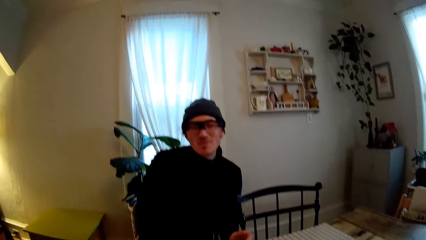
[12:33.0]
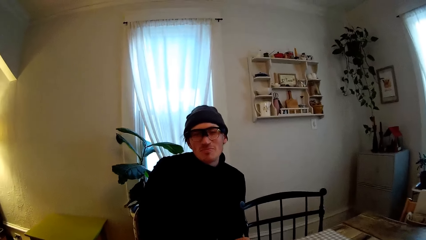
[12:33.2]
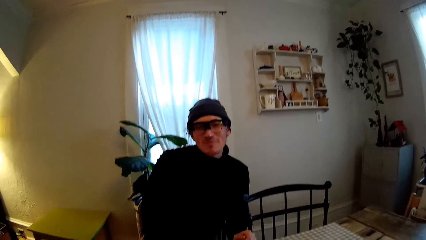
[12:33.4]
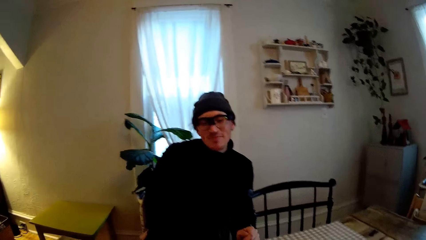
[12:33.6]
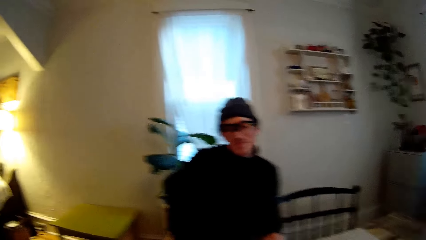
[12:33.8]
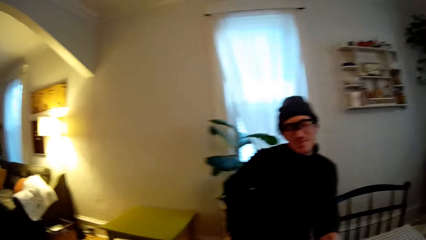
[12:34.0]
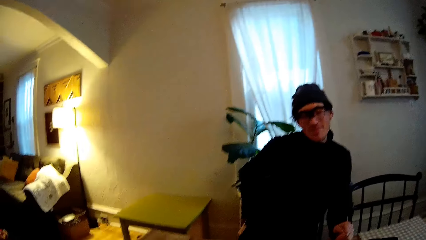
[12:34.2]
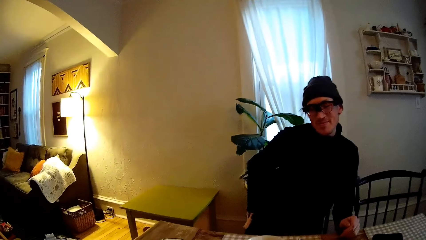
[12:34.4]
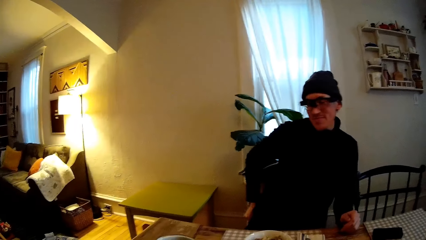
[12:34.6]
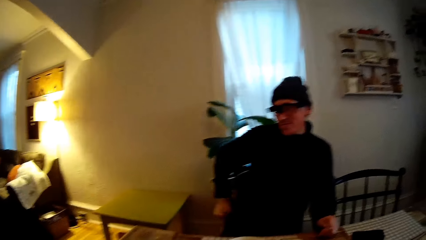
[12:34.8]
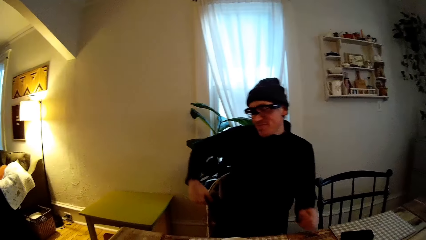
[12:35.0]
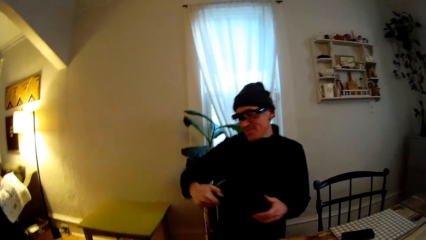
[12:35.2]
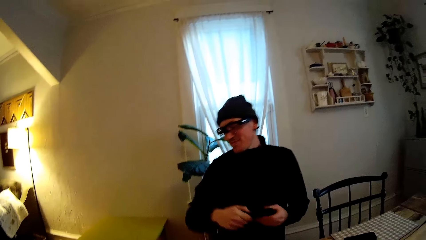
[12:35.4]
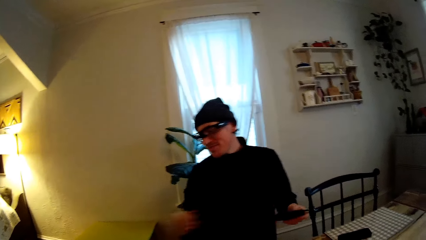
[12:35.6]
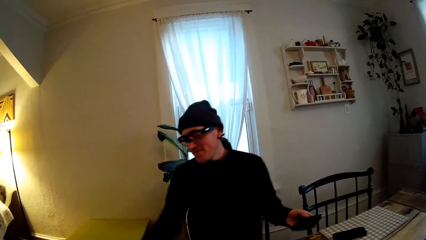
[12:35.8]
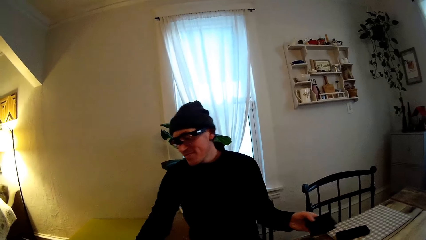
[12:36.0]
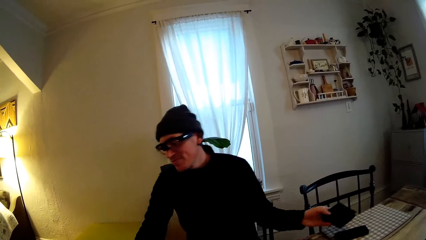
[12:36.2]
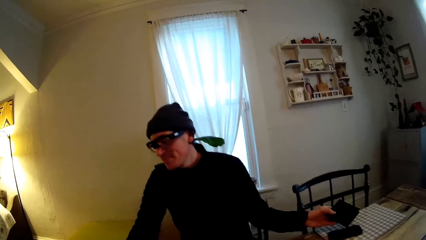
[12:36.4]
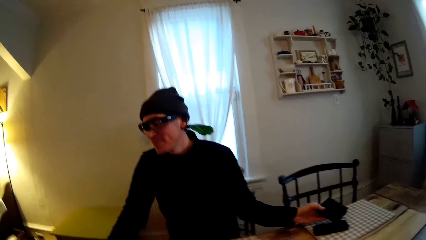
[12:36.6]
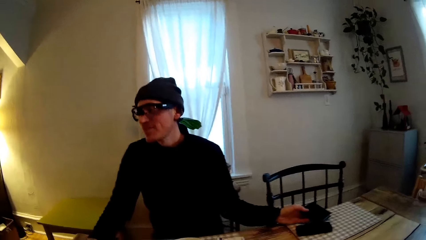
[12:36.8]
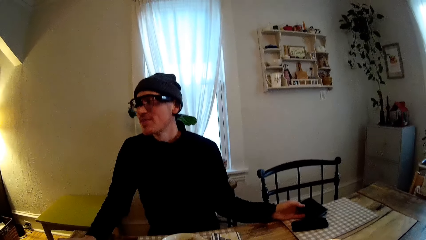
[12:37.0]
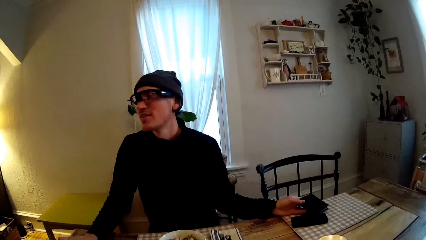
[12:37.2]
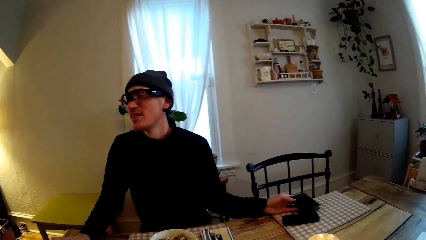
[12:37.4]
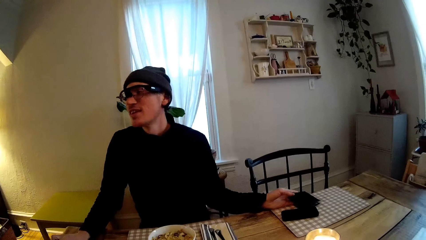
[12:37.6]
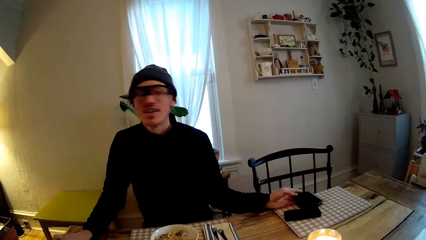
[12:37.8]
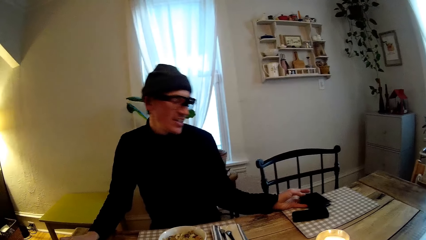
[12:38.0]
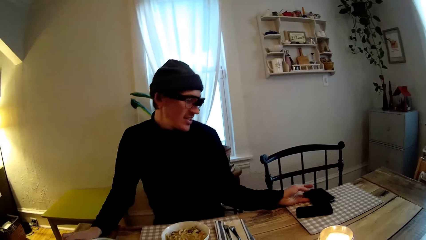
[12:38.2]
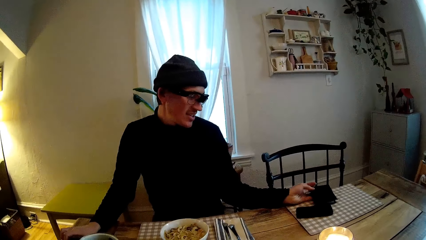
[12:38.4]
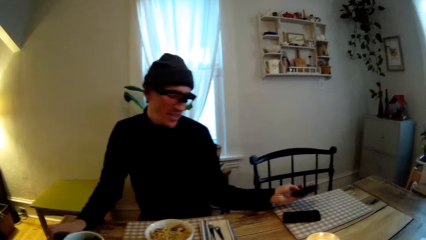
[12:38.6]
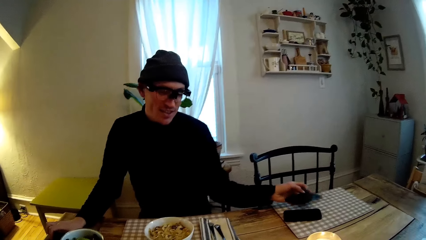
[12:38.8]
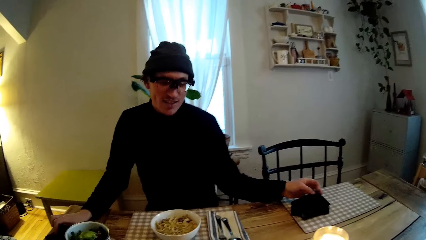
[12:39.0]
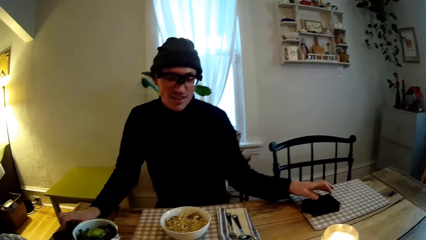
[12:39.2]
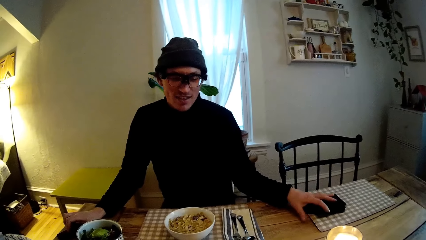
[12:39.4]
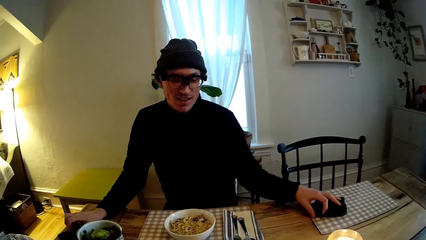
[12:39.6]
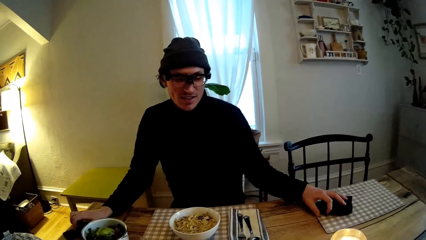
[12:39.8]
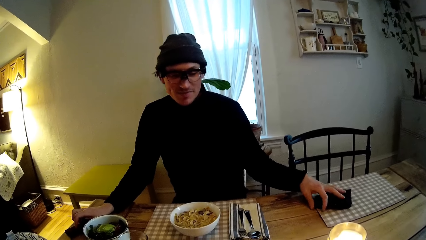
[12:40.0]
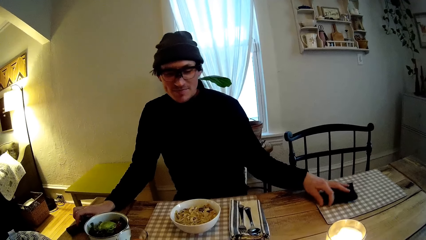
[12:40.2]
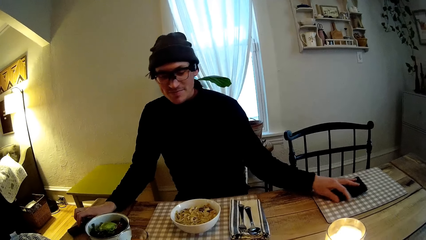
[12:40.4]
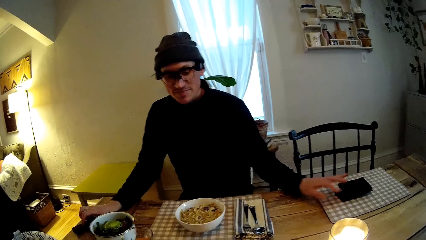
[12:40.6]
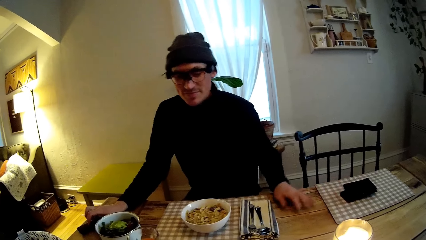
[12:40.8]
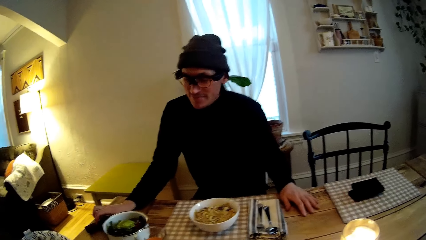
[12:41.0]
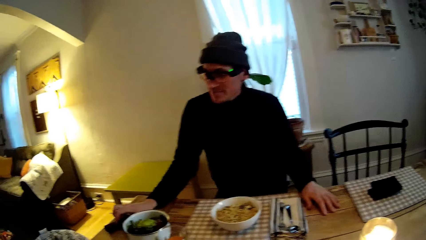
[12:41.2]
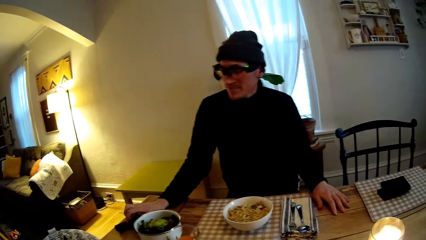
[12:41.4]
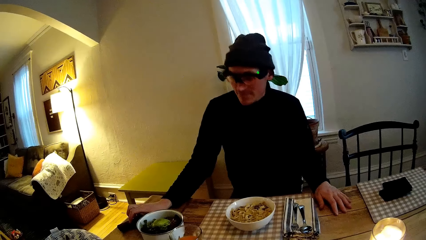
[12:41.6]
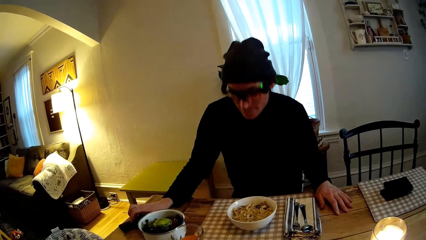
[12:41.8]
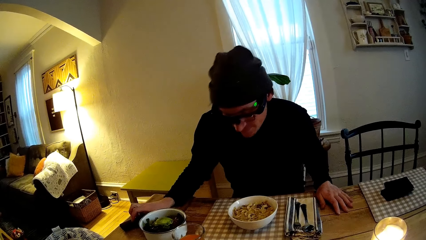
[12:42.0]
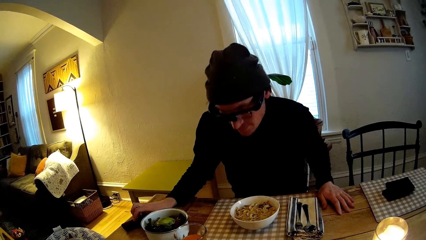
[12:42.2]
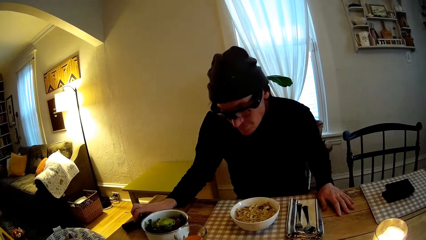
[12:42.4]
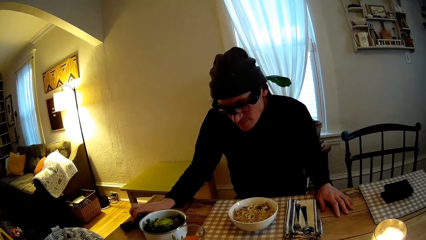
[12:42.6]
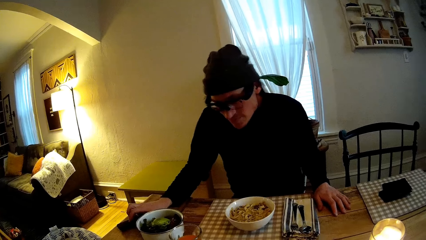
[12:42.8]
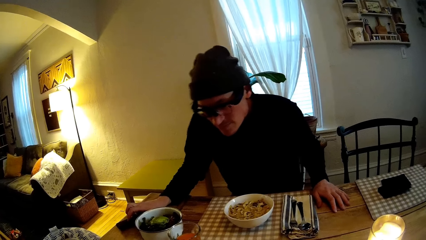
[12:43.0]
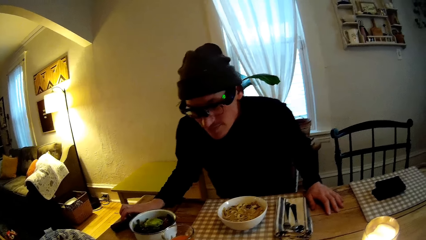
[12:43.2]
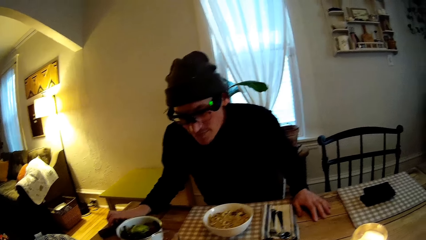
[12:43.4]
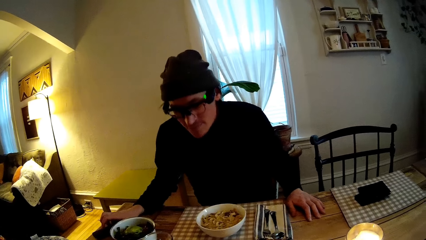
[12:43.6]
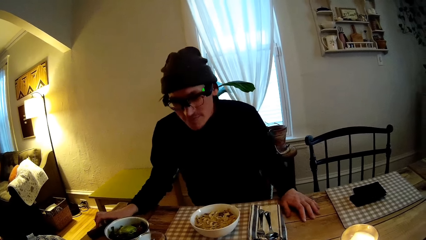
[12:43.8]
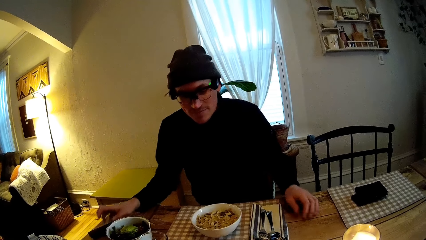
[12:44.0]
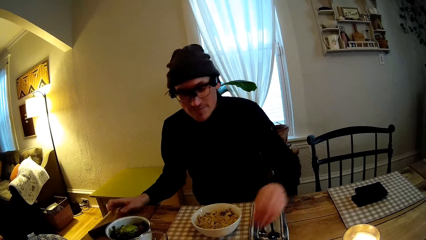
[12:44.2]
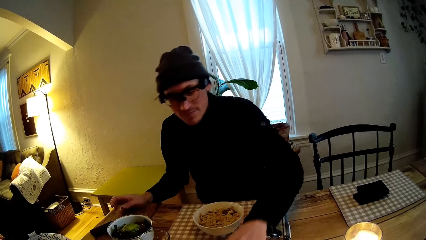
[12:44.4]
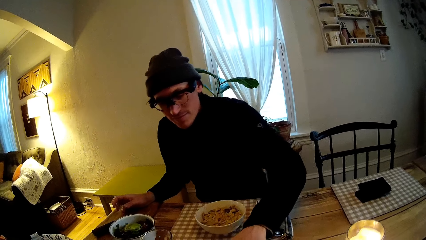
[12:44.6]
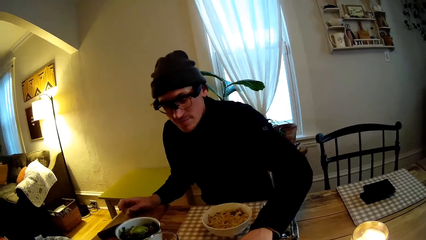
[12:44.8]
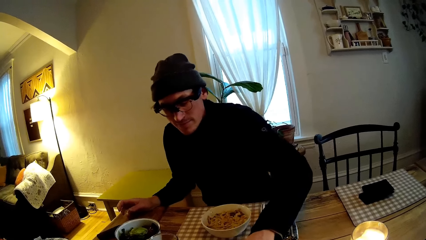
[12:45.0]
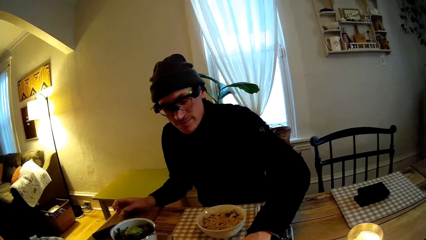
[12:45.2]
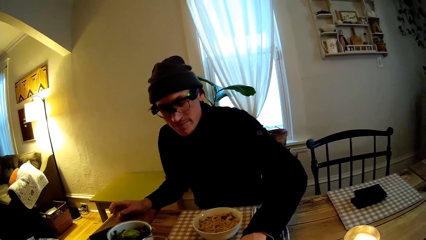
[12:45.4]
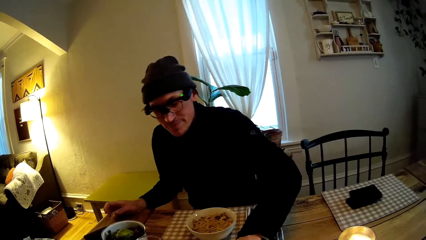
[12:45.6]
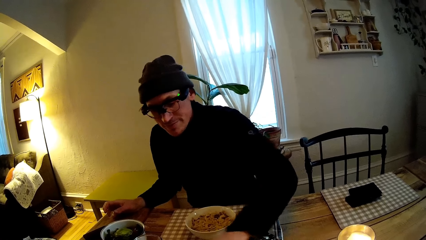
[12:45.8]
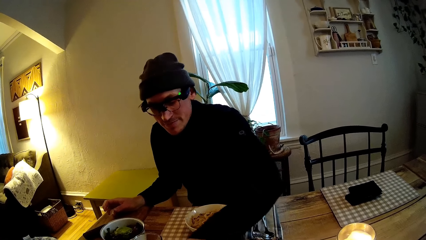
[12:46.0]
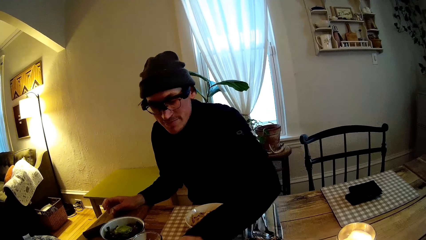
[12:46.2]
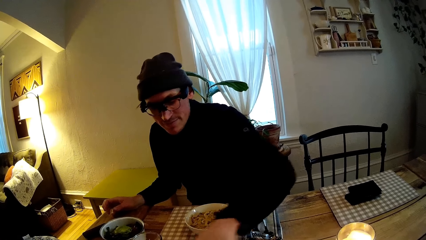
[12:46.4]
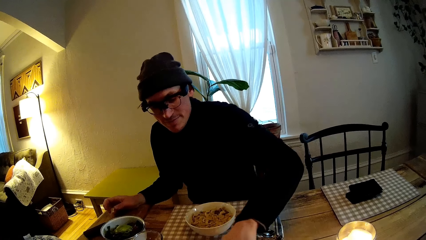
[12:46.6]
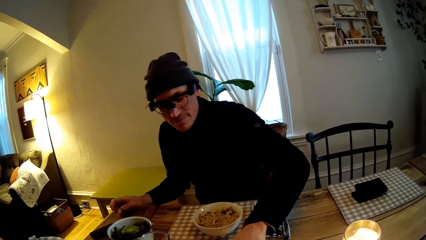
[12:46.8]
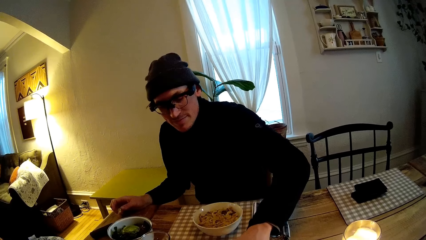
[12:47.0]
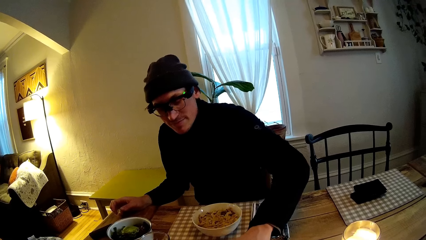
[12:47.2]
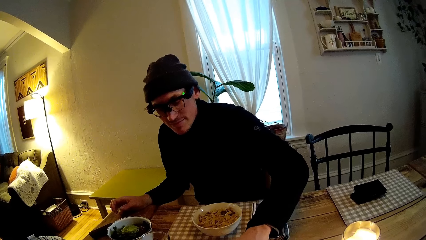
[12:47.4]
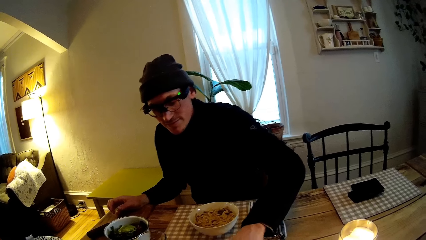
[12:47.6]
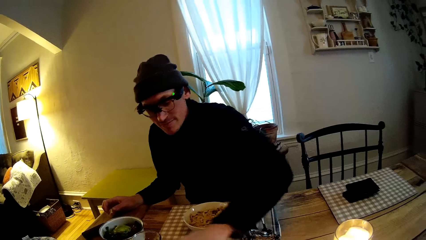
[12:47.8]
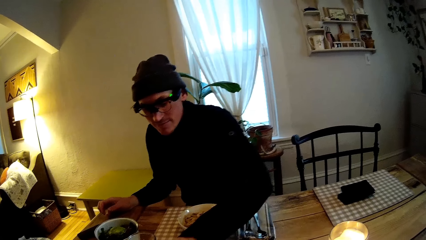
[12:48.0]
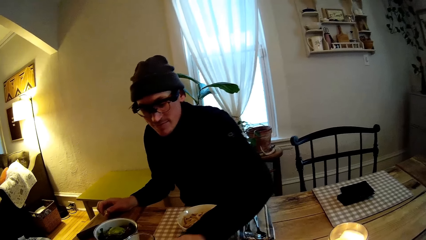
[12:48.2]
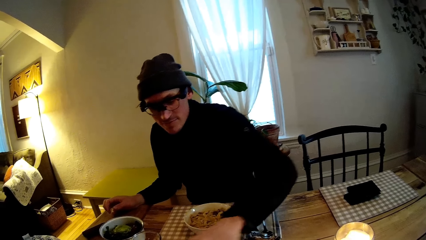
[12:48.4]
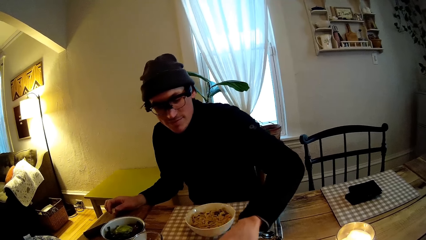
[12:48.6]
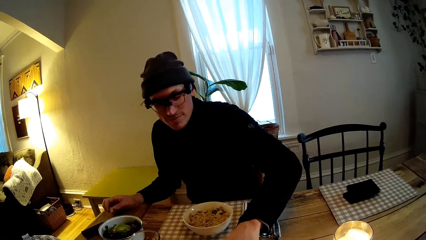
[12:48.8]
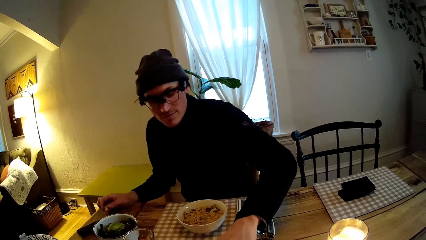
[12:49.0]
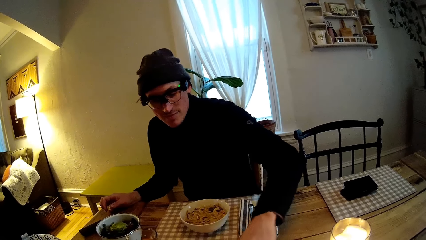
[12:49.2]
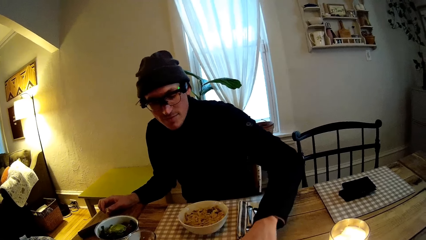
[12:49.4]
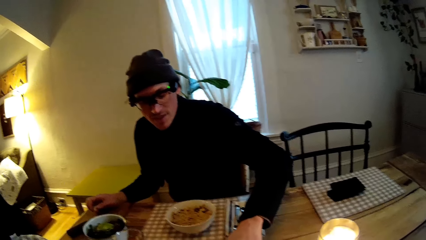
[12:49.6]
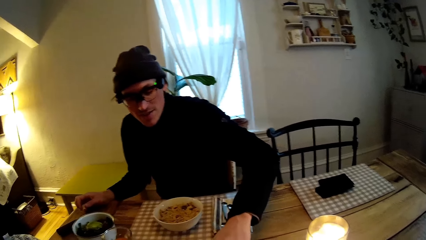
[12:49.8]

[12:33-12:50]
A man brings out a wallet from his pocket with his right hand. The man passes the wallet to his left hand. The man drops the wallet on the dining table with his left hand. The man moves the wallet and phone on the dining table with his left hand. The man adjusts his chair. The man stares at the food. The man moves dice on the mancala and moves his left hand on the dining table.
